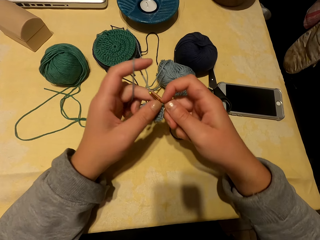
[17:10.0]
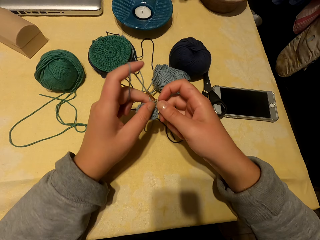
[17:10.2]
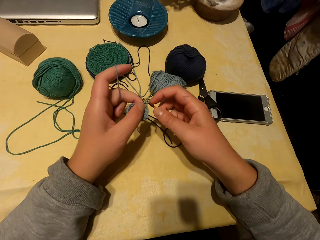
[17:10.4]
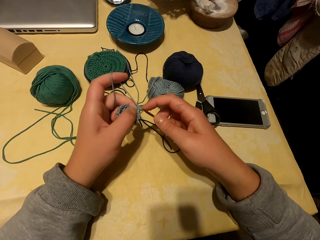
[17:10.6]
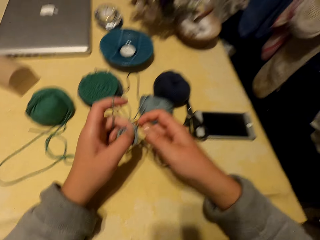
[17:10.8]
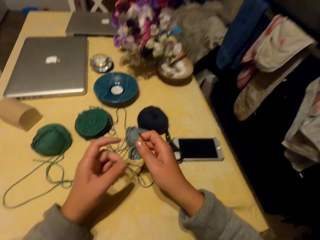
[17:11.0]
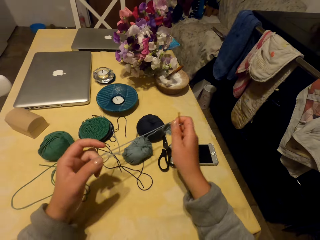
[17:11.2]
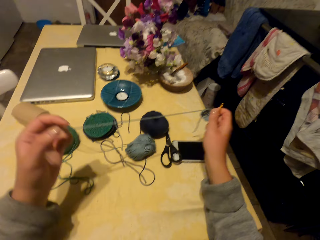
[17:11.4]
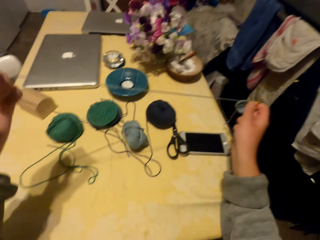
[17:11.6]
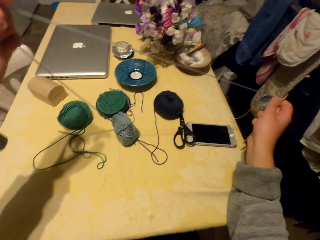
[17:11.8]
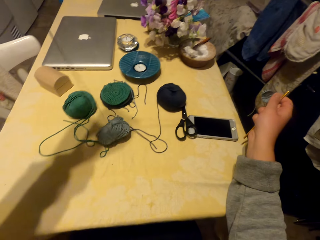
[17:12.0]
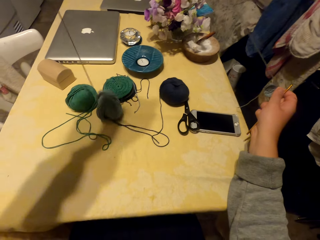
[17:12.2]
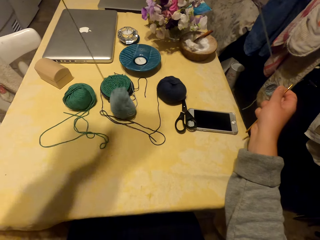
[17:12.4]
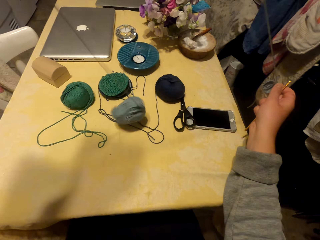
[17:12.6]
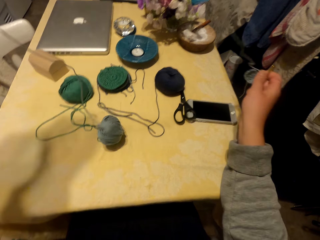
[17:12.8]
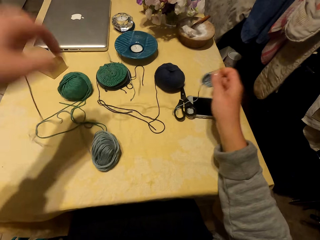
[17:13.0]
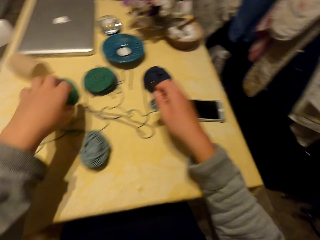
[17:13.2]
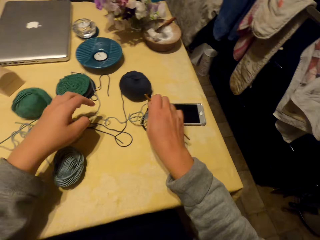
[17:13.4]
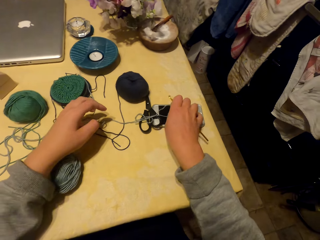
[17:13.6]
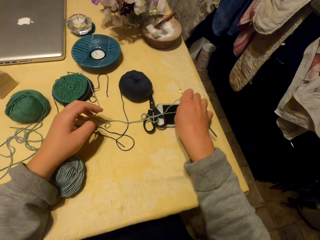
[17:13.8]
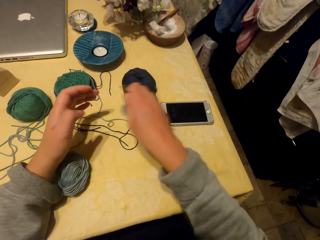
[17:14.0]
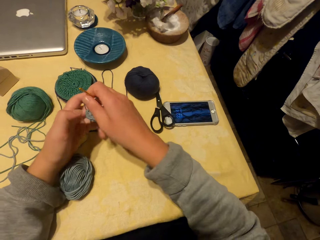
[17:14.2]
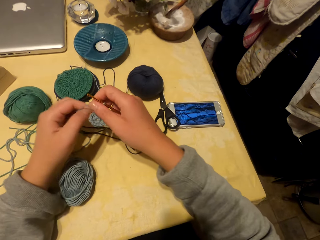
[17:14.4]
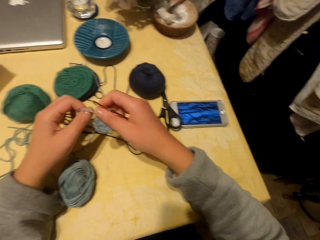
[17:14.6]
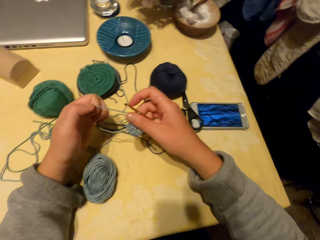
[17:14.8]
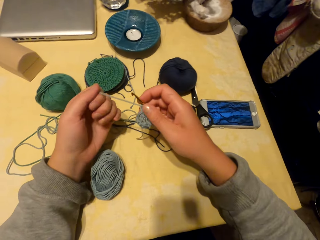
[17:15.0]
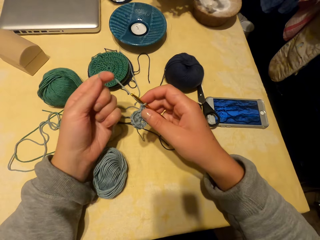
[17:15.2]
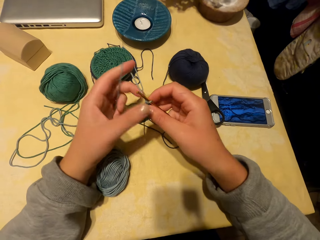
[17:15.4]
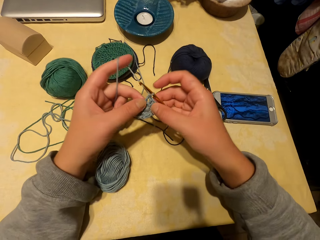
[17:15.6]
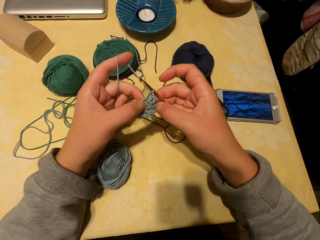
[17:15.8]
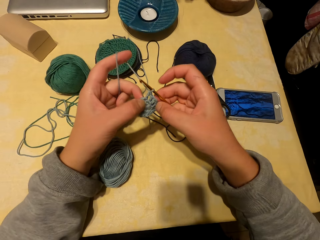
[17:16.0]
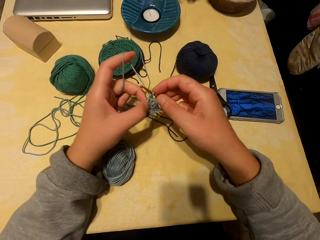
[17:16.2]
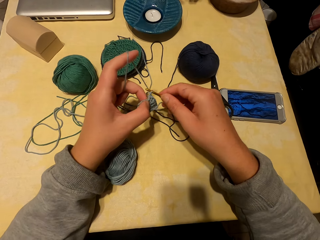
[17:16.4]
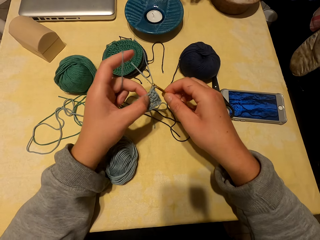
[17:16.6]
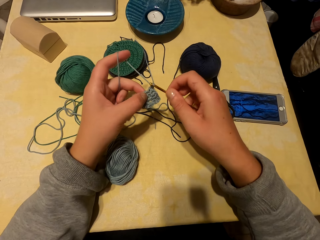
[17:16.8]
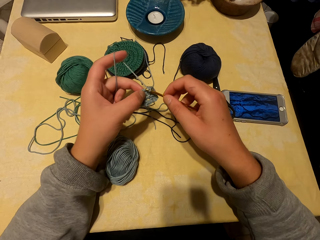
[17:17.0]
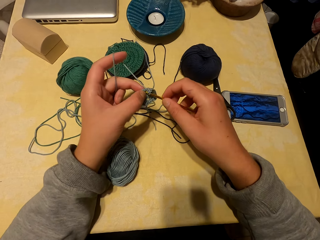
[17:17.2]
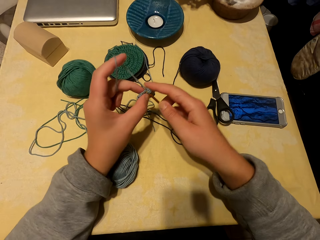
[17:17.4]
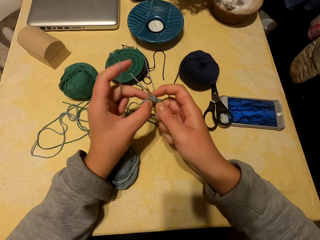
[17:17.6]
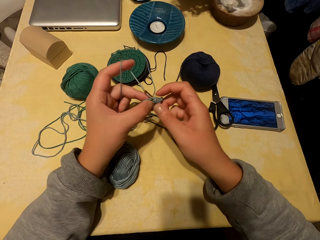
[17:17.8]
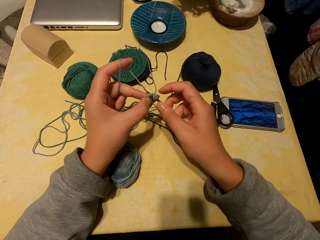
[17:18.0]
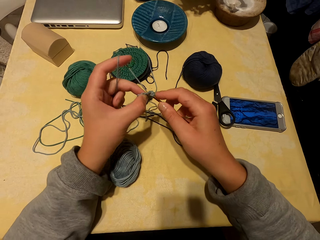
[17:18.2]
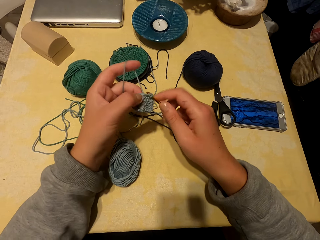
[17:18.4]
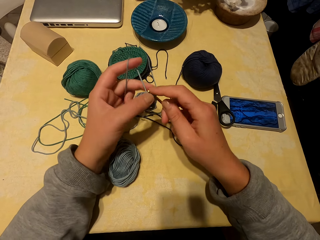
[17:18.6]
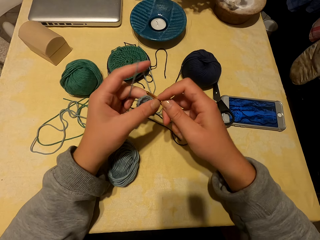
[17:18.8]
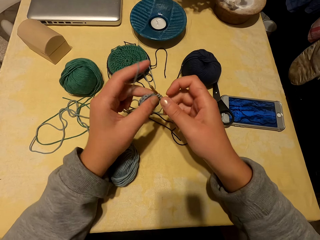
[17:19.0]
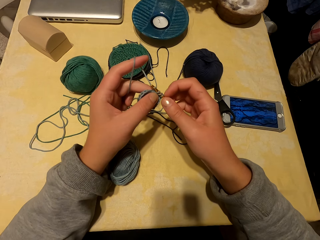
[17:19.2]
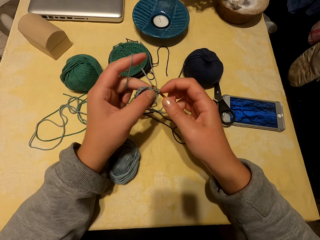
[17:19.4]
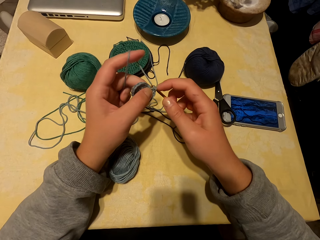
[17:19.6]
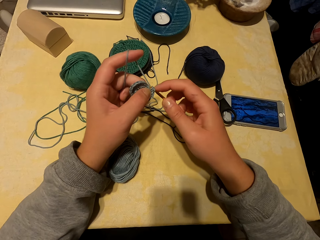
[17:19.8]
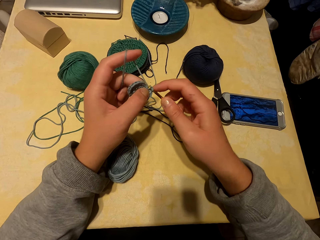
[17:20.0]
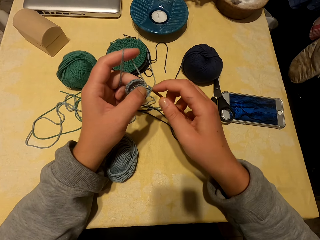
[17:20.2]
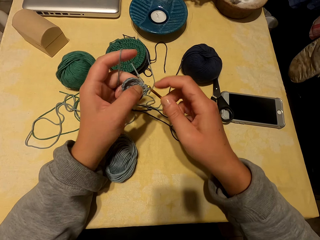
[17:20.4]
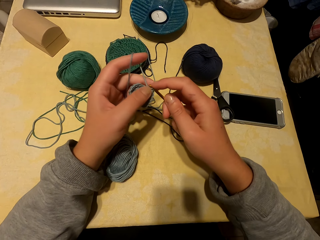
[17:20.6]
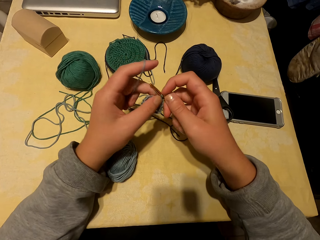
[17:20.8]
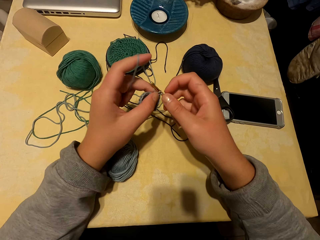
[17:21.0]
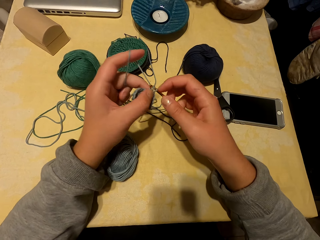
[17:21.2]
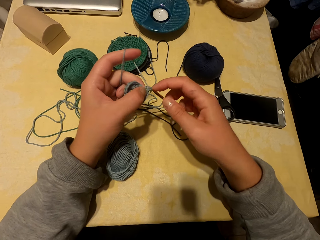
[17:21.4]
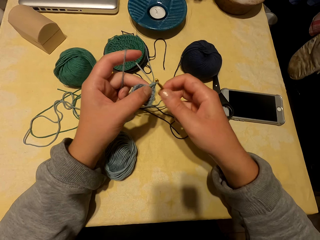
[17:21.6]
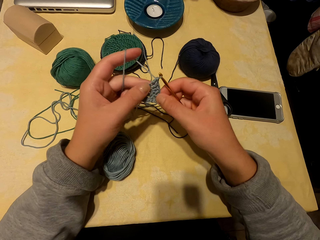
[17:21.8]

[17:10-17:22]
The camera wearer adjusts the yarn. They unroll thread. They operate a phone. They operate the phone again. They knit with the yarn and a needle.

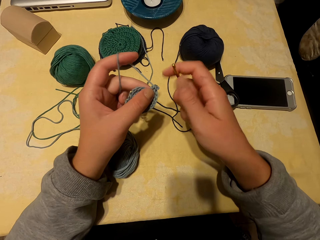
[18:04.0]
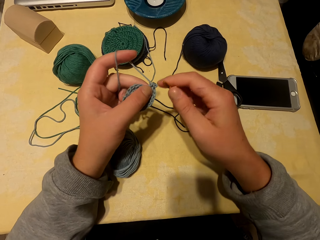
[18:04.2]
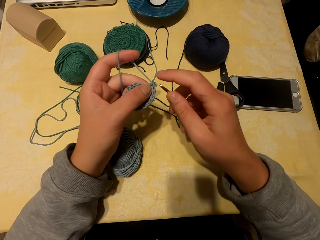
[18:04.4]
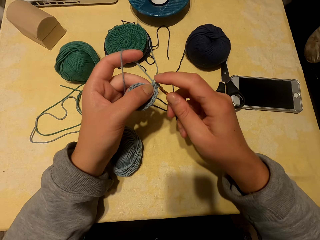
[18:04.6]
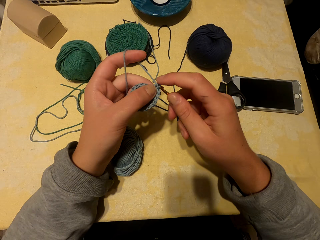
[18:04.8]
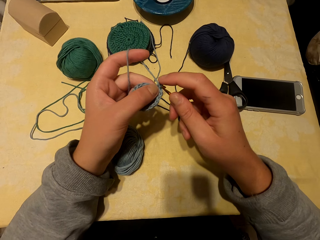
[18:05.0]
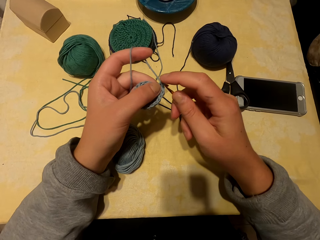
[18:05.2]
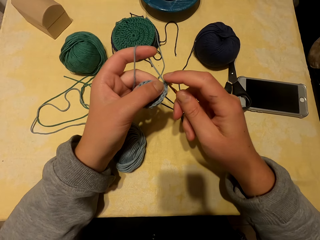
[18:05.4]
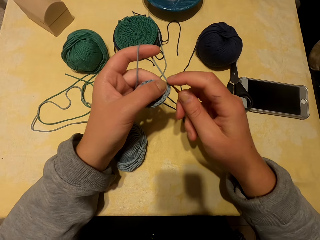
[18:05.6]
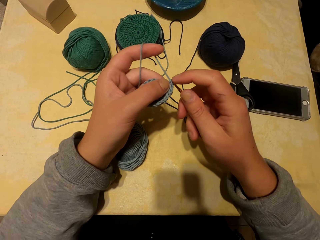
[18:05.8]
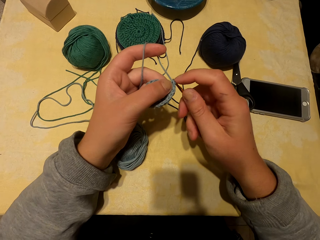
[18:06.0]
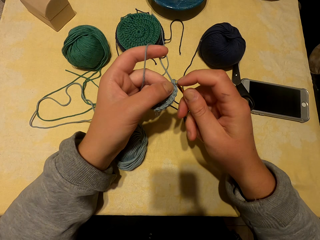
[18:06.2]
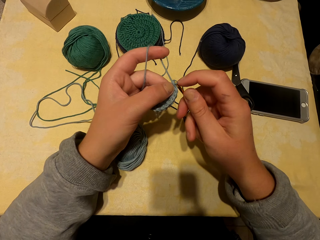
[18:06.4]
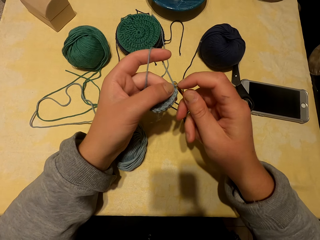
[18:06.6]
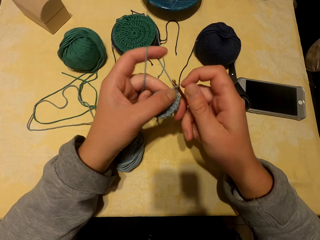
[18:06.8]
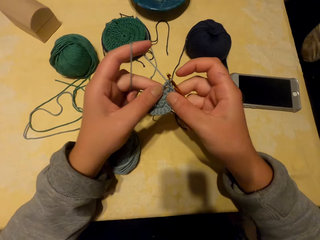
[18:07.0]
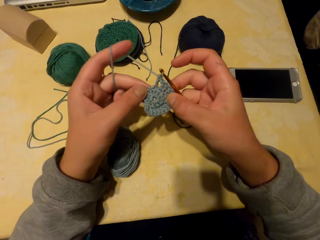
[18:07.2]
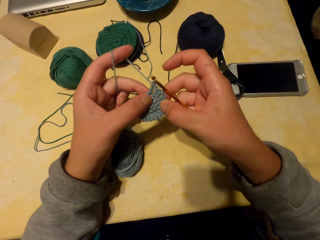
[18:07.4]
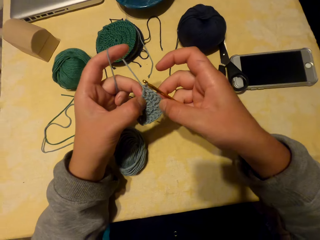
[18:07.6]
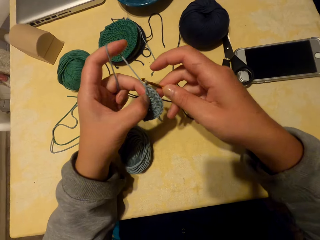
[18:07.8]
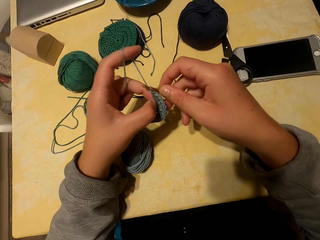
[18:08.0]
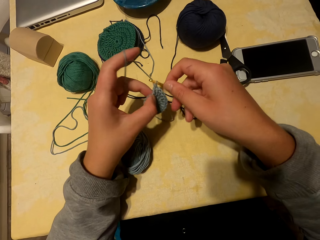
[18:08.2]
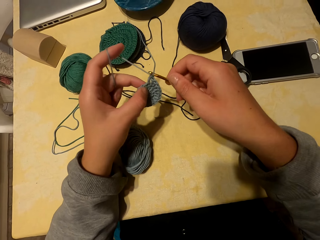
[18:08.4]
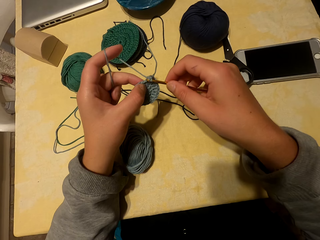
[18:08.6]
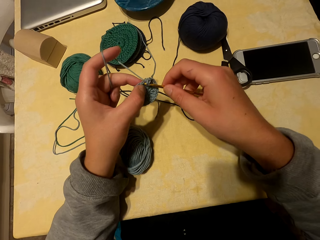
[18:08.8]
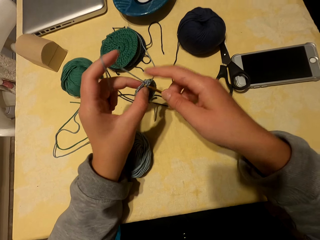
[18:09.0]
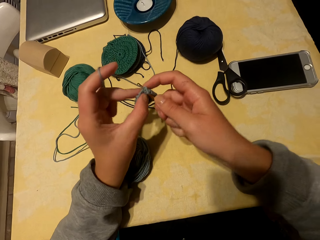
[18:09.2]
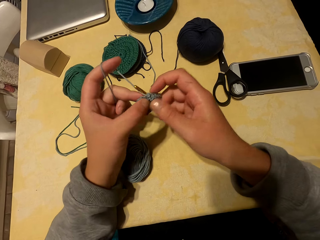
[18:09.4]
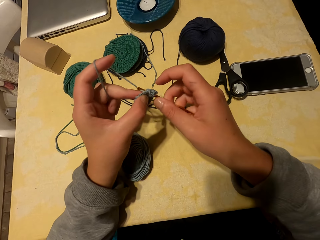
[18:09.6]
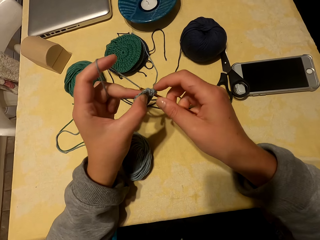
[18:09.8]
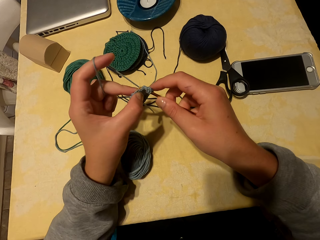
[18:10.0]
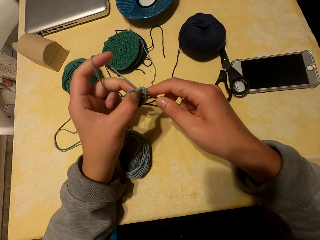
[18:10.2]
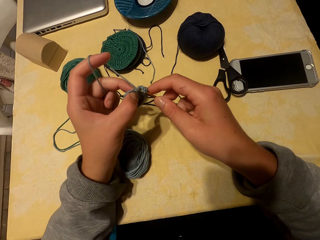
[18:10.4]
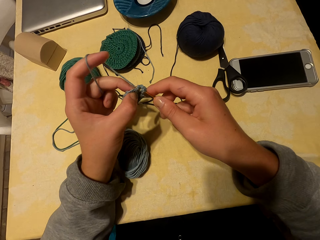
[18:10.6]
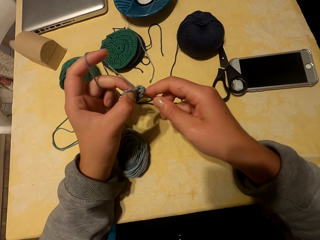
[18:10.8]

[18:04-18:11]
The camera wearer knits a fabric.
